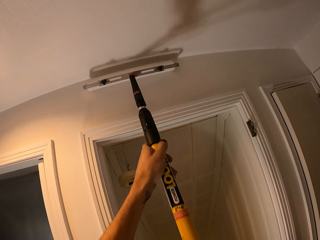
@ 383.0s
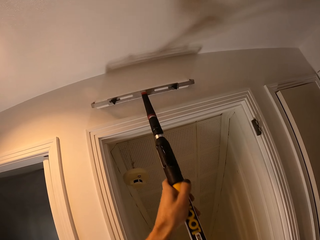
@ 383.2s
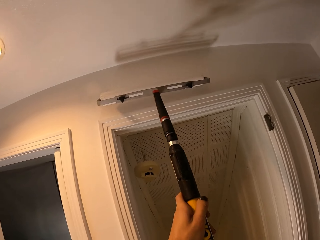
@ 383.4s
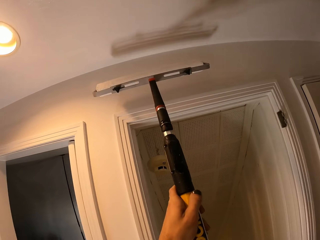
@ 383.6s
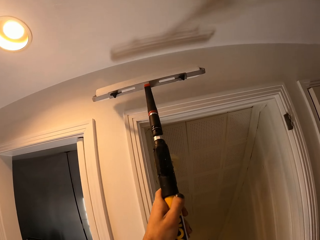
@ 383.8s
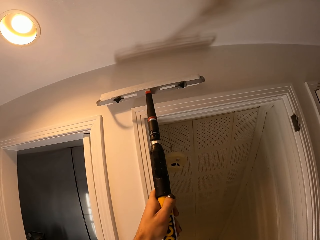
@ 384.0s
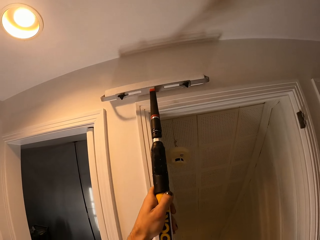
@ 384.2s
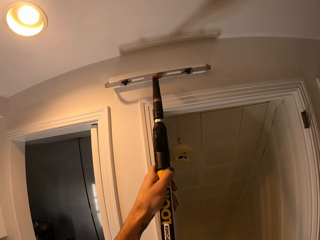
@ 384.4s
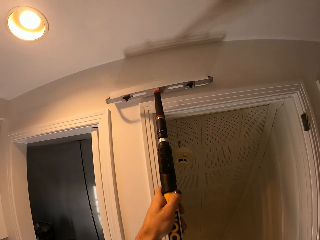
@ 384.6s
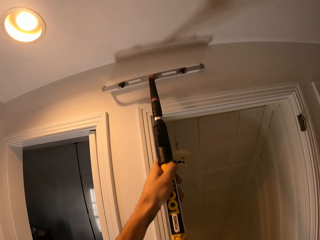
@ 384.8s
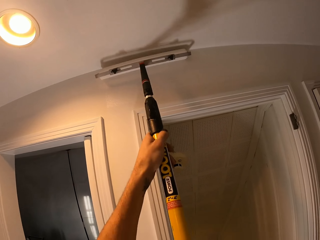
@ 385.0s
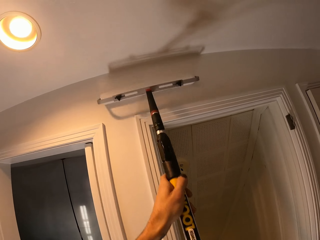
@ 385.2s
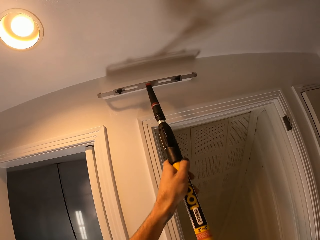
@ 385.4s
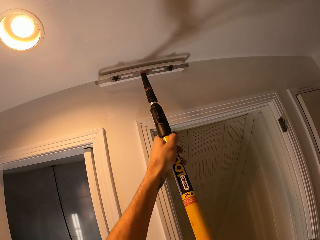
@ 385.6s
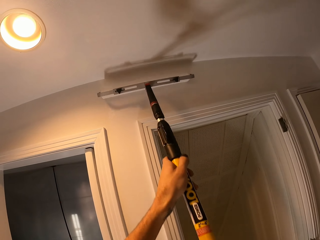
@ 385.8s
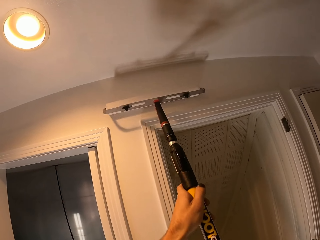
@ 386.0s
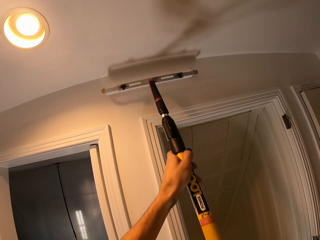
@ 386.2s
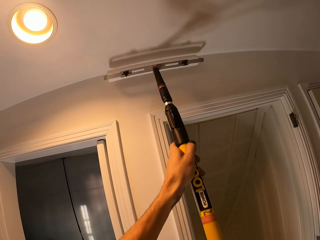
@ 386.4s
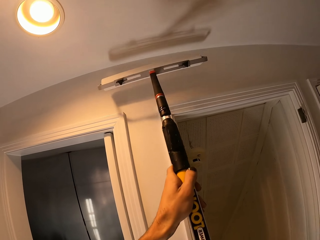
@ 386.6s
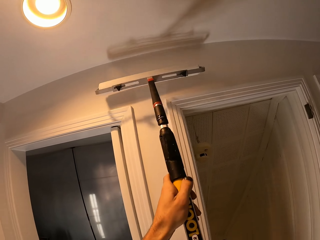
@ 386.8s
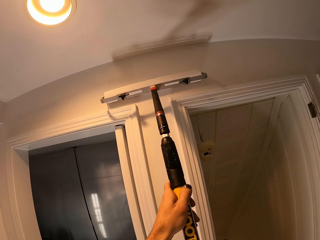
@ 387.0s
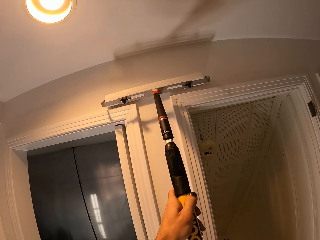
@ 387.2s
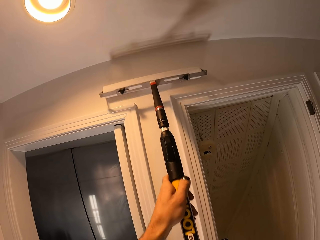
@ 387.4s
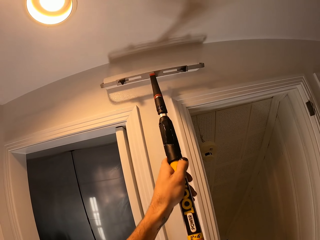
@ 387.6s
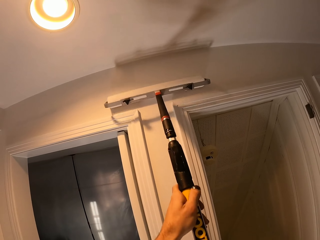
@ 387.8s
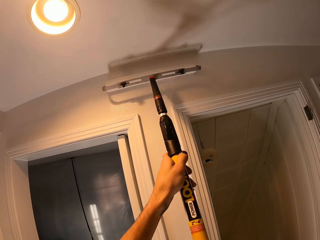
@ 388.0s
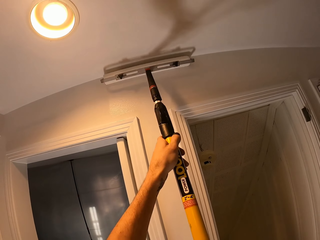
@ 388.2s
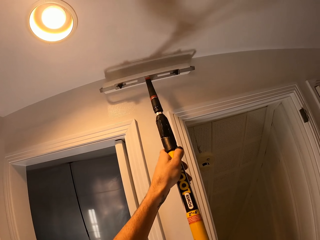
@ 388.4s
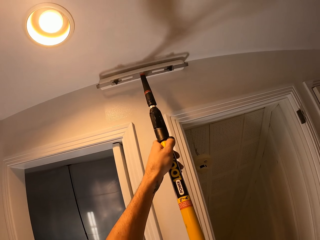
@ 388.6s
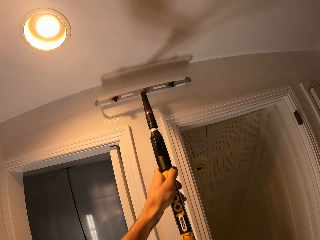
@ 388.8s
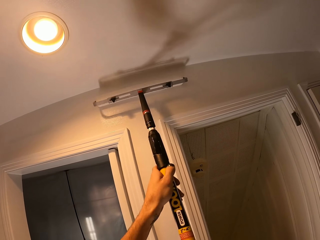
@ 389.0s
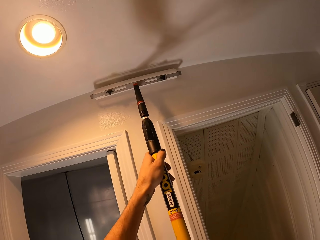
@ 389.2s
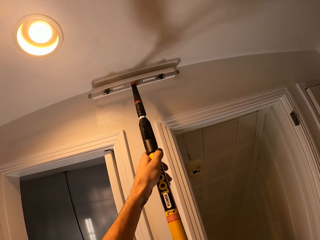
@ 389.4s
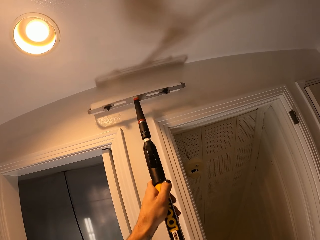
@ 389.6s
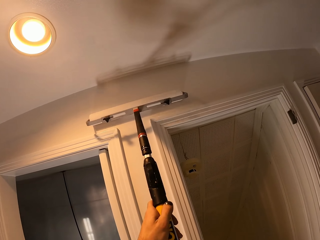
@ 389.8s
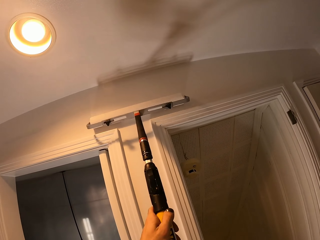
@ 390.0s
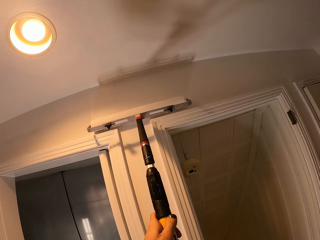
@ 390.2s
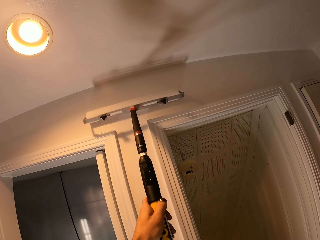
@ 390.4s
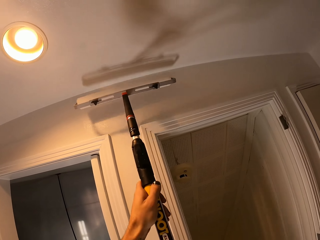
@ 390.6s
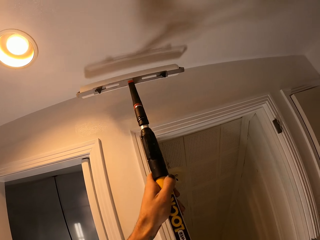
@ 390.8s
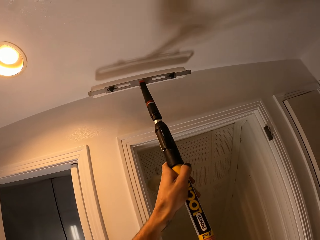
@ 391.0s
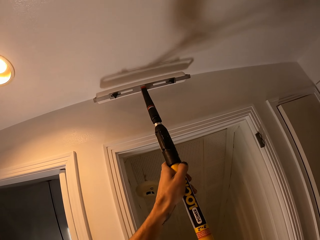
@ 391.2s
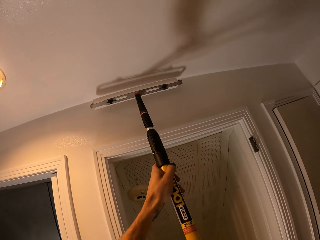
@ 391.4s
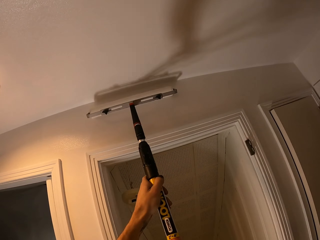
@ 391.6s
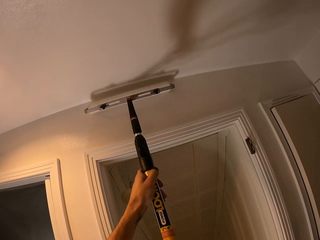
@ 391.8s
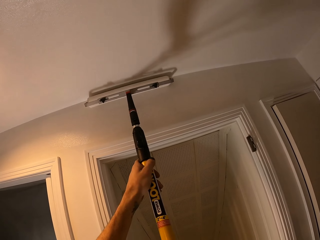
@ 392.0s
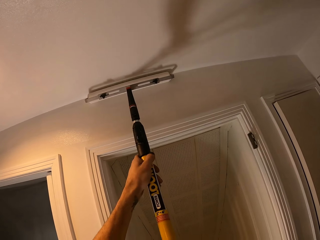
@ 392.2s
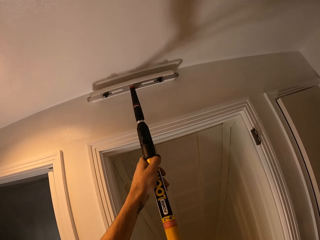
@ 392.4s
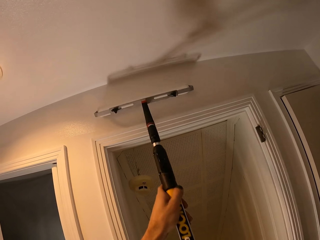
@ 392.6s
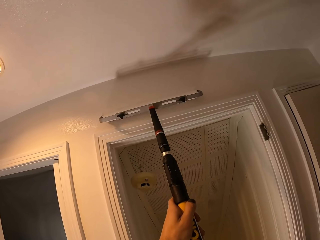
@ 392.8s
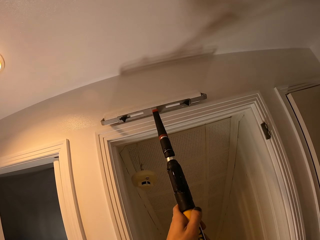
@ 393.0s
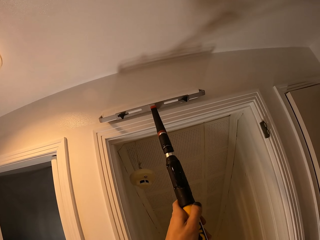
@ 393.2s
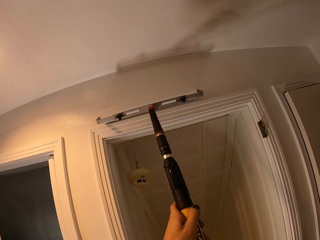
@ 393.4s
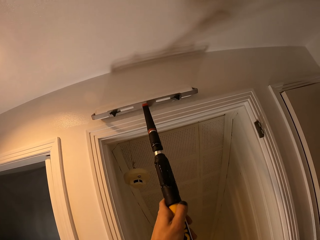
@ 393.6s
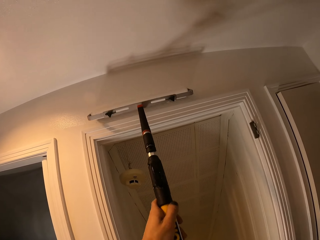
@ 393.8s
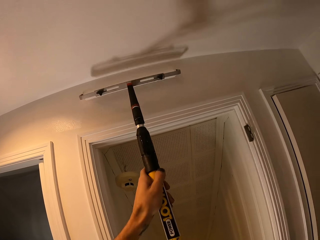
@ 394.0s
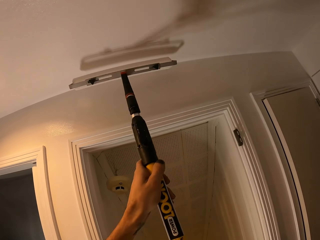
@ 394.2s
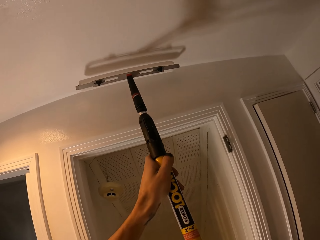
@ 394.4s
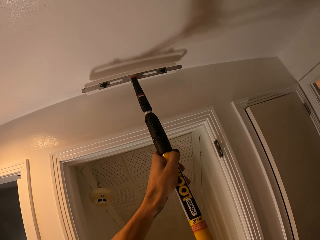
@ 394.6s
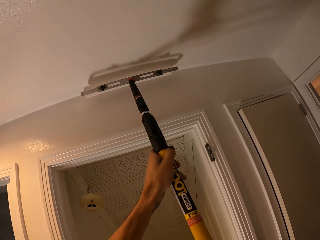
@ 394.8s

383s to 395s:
The camera wearer moves left. They move right.

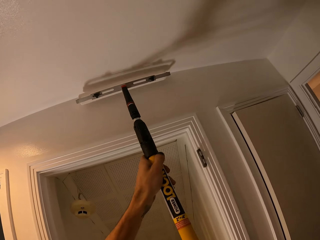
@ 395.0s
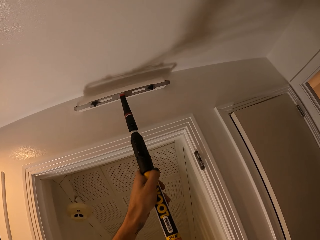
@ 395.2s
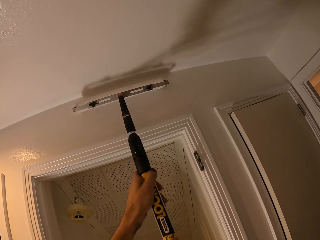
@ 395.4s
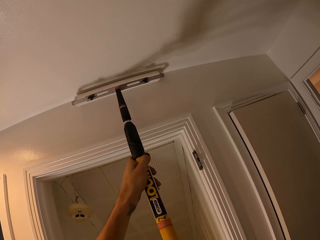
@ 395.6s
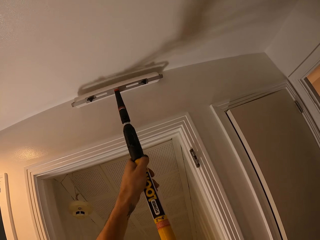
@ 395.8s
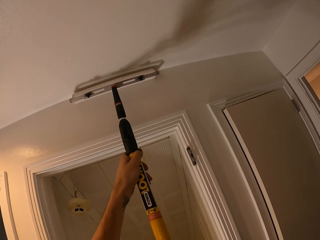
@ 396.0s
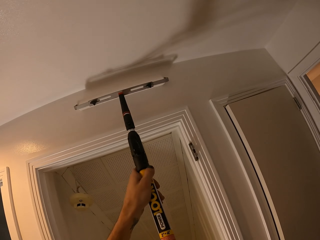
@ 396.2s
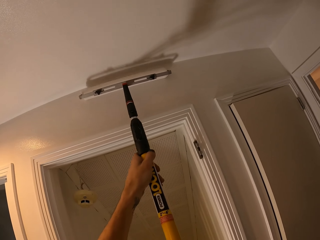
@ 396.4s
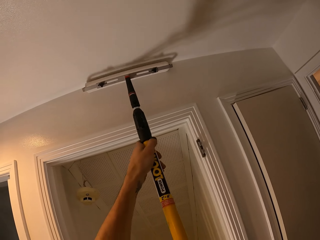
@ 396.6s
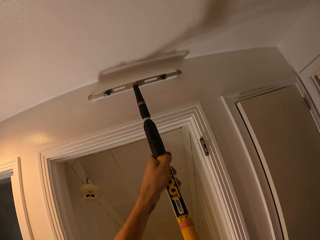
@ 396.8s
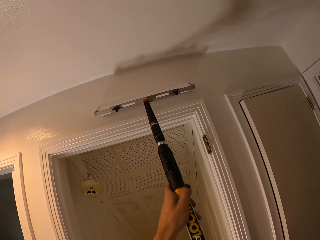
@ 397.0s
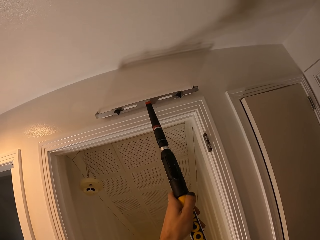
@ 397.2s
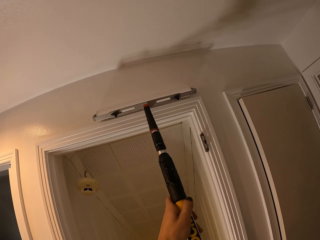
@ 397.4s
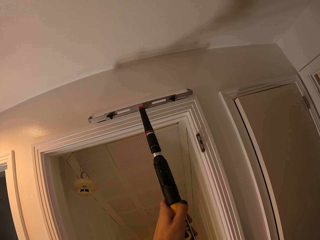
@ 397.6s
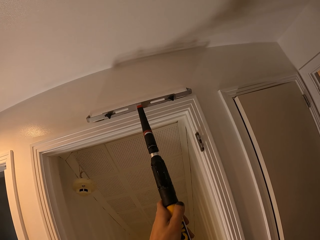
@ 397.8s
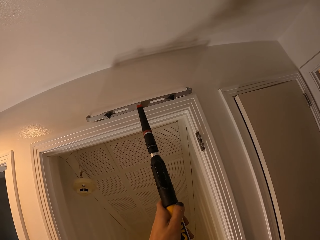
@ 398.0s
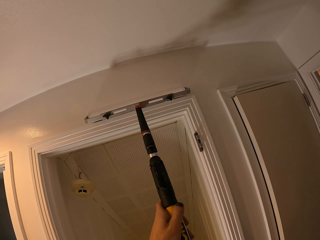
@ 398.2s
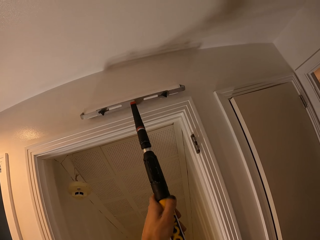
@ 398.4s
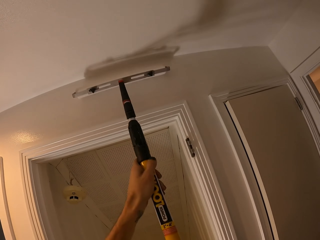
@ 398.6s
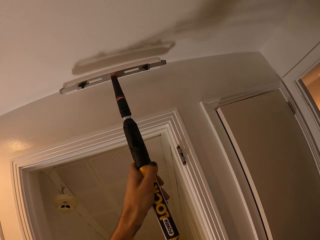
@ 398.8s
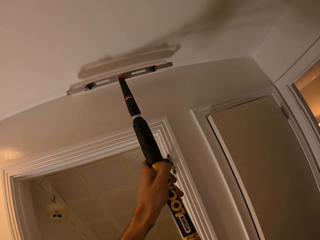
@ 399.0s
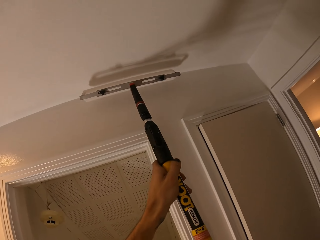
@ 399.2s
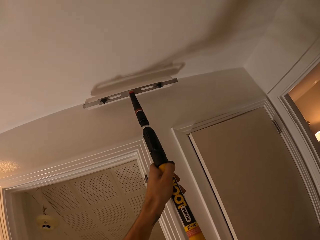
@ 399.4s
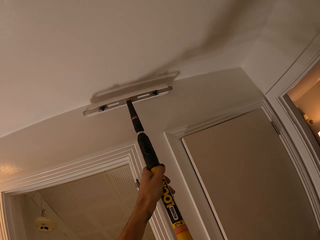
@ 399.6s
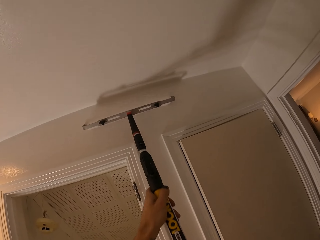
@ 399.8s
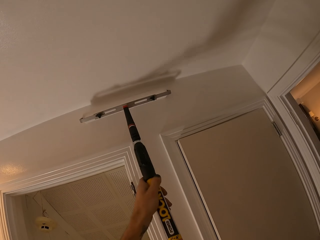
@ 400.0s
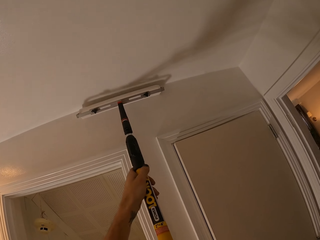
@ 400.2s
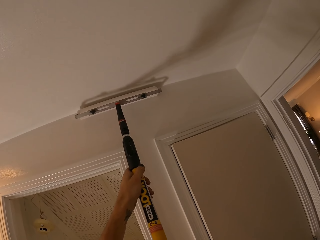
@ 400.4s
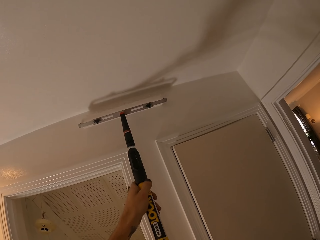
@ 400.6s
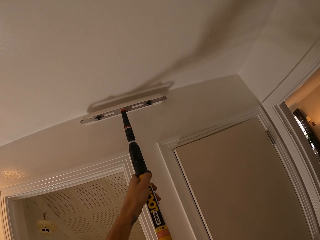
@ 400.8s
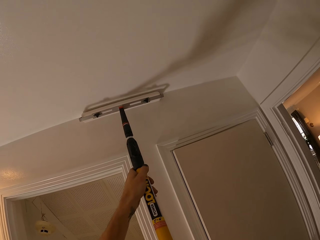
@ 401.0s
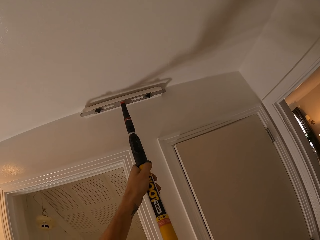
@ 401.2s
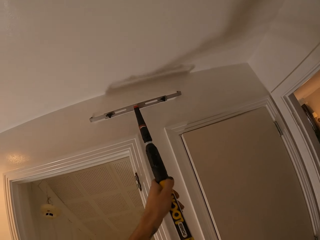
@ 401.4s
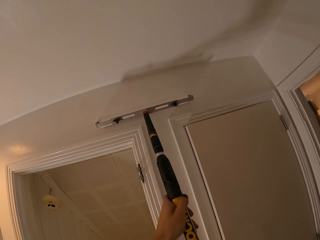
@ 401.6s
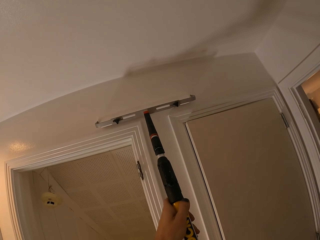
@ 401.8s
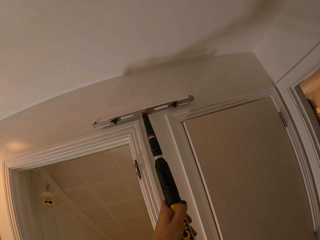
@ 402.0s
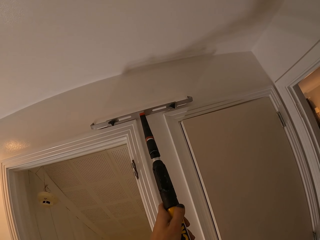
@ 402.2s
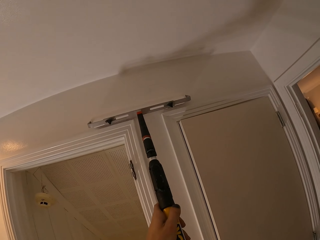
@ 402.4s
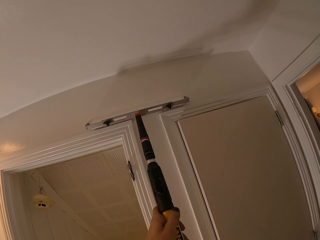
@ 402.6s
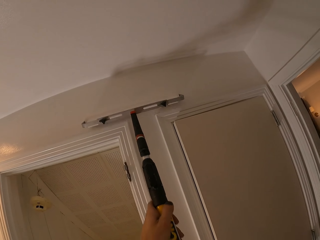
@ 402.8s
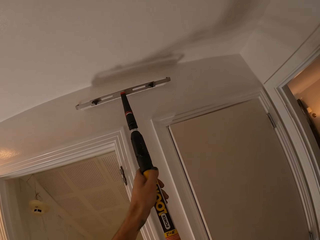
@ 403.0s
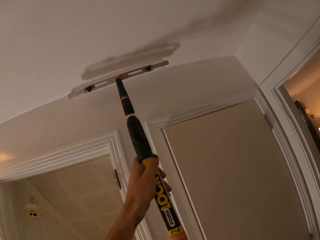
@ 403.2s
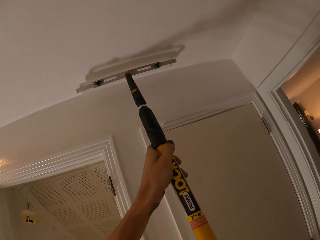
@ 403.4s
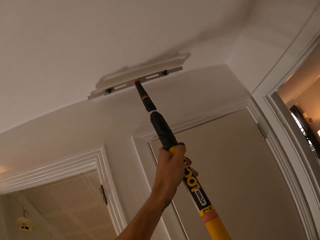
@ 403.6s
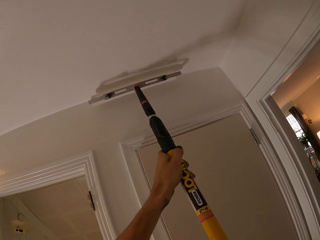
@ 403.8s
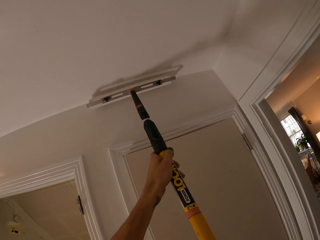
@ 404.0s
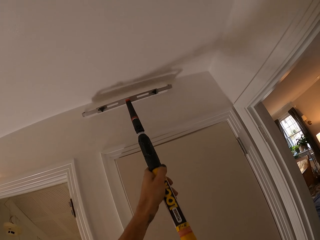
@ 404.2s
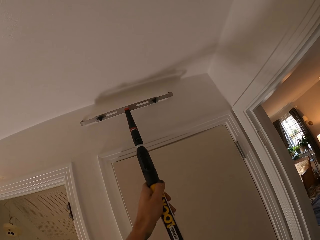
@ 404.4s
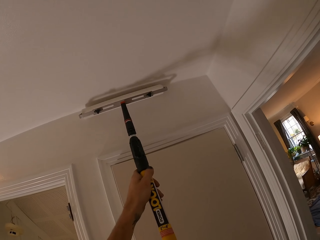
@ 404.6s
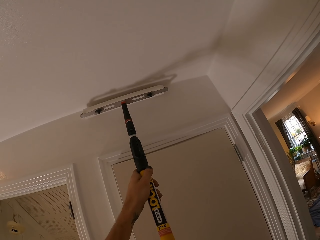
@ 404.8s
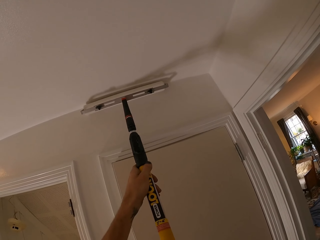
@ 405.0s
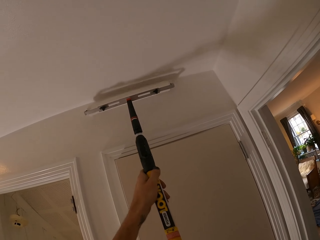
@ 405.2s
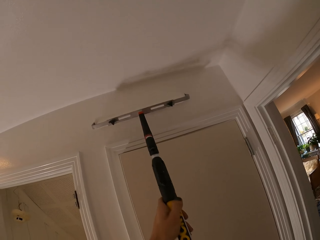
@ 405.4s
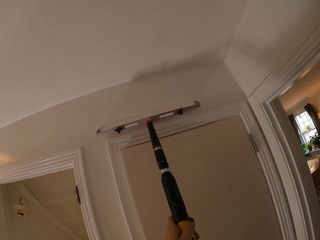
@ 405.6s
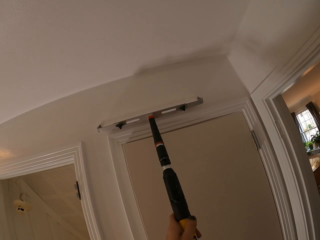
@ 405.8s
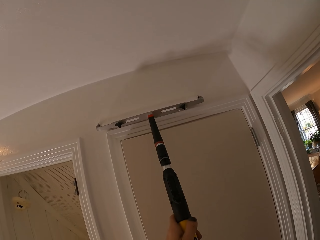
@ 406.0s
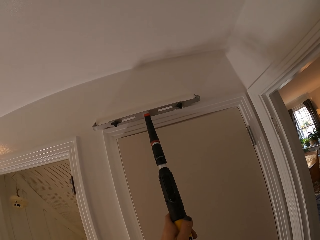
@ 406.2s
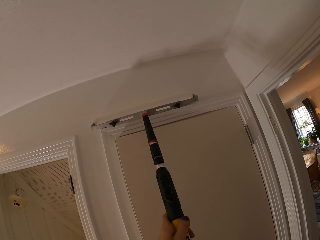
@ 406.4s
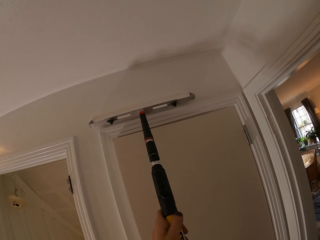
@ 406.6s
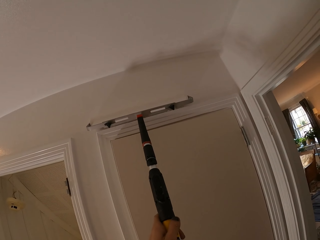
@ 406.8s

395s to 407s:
The camera wearer moves right repeatedly.
